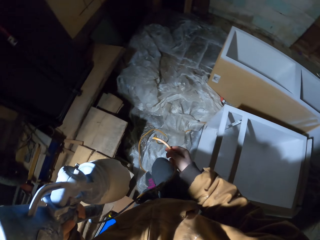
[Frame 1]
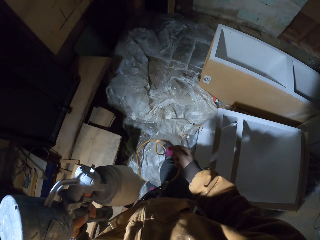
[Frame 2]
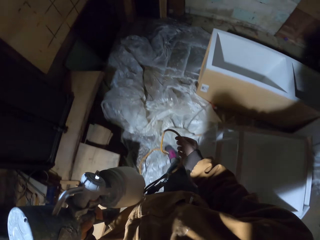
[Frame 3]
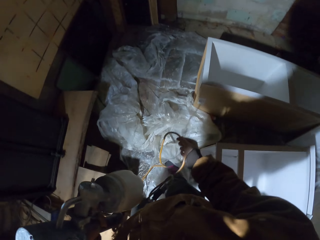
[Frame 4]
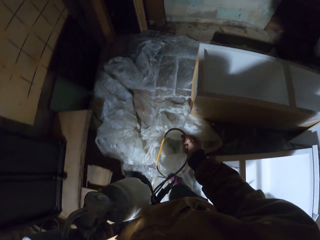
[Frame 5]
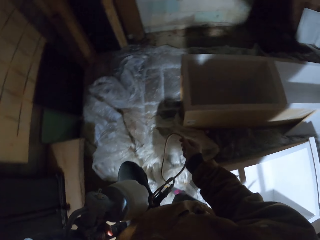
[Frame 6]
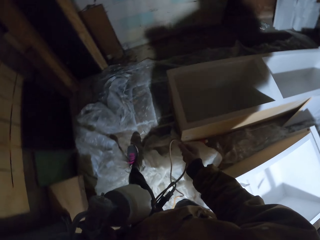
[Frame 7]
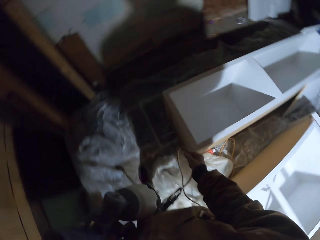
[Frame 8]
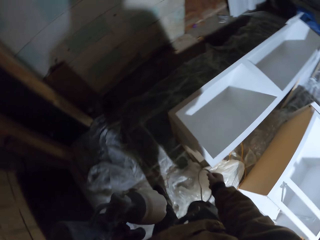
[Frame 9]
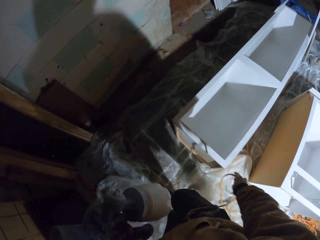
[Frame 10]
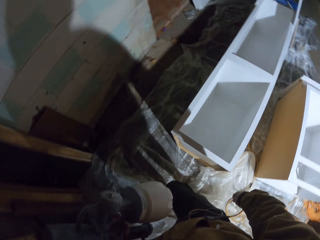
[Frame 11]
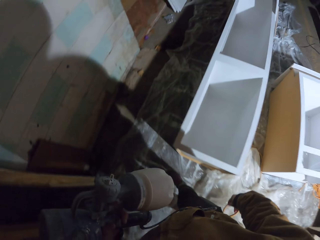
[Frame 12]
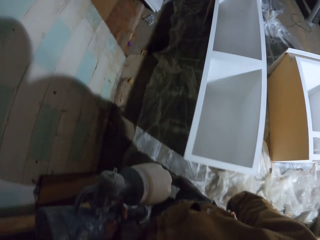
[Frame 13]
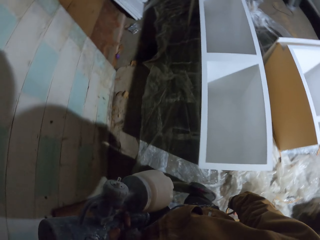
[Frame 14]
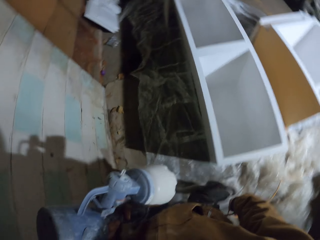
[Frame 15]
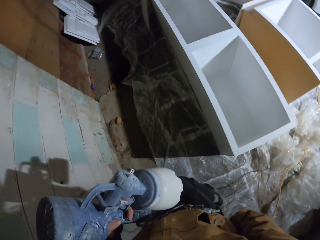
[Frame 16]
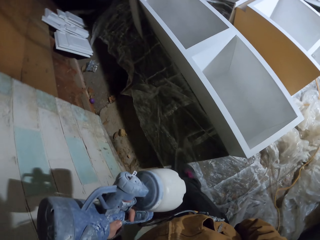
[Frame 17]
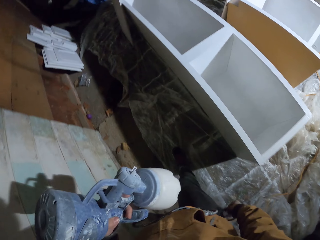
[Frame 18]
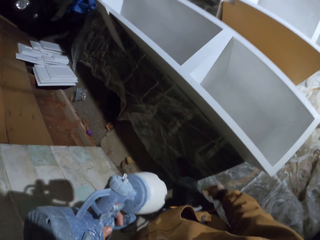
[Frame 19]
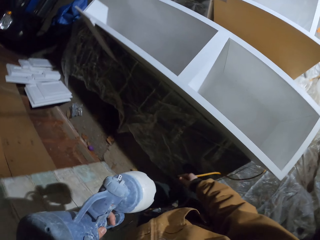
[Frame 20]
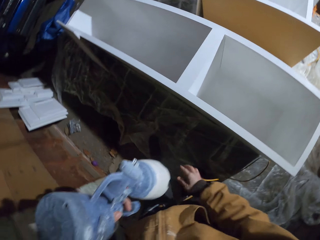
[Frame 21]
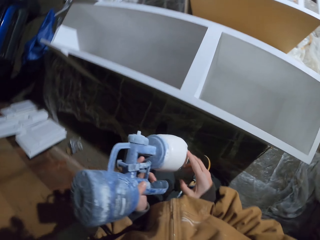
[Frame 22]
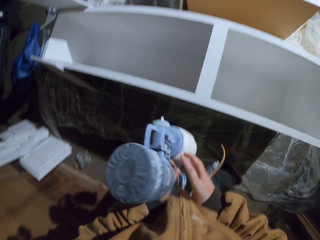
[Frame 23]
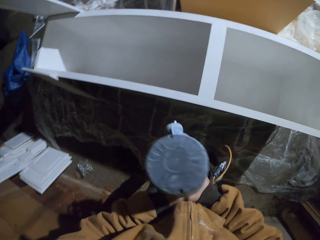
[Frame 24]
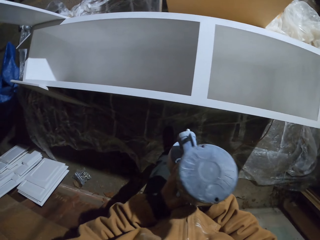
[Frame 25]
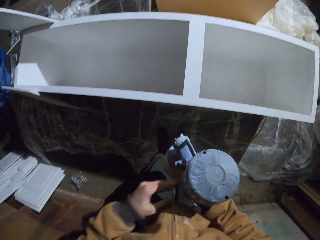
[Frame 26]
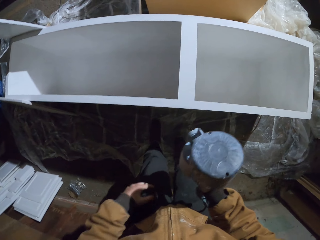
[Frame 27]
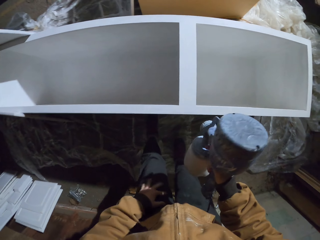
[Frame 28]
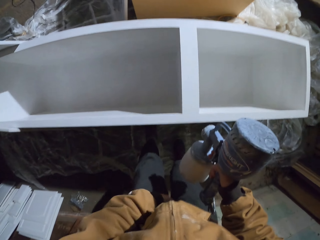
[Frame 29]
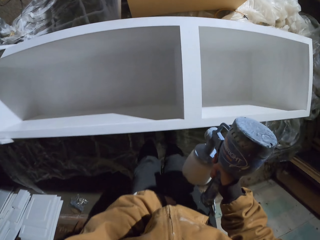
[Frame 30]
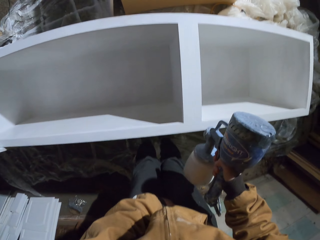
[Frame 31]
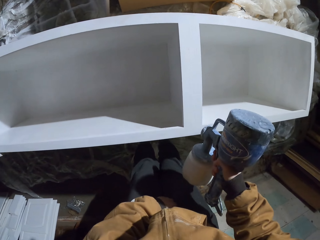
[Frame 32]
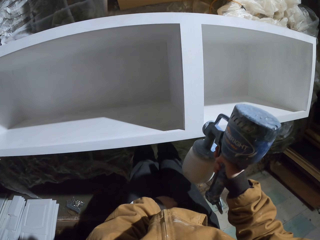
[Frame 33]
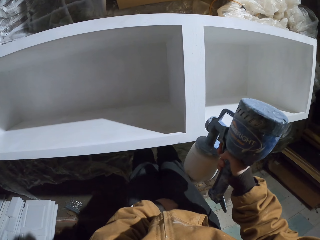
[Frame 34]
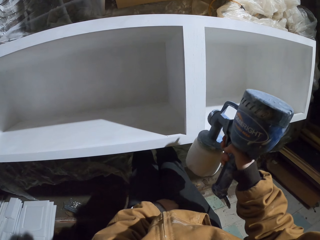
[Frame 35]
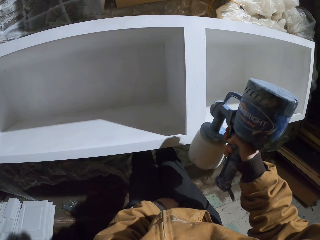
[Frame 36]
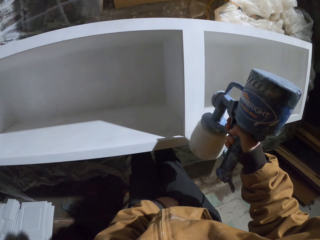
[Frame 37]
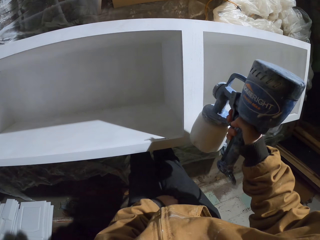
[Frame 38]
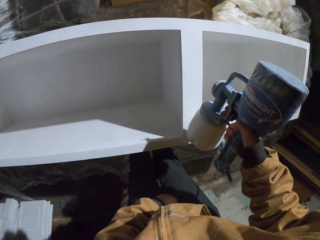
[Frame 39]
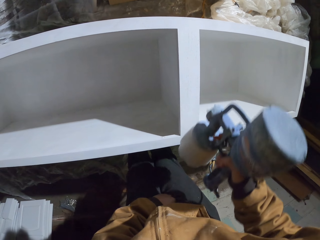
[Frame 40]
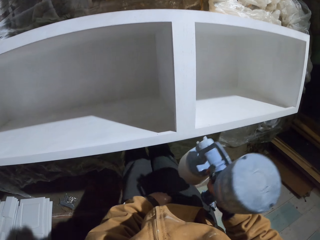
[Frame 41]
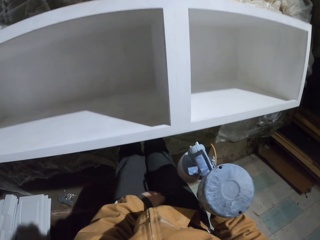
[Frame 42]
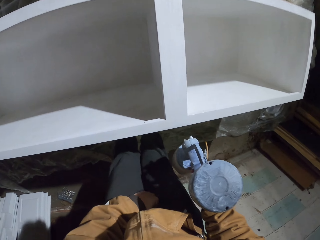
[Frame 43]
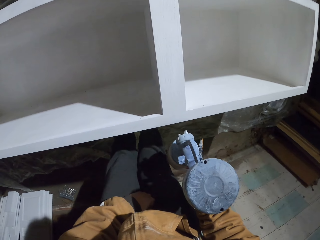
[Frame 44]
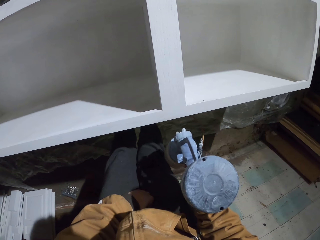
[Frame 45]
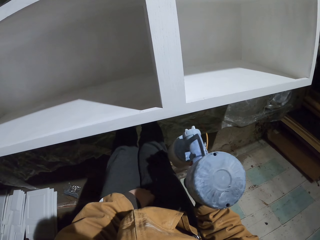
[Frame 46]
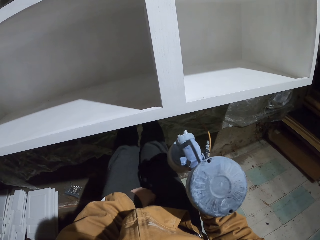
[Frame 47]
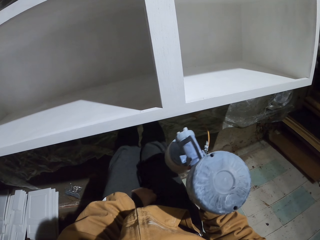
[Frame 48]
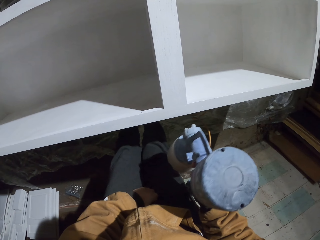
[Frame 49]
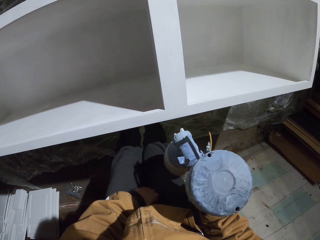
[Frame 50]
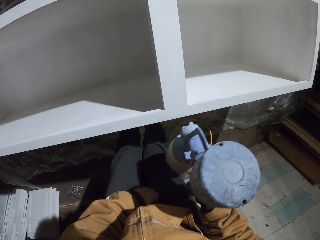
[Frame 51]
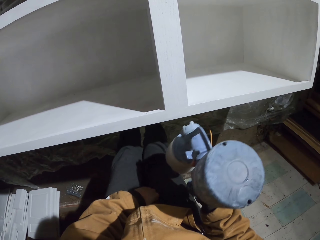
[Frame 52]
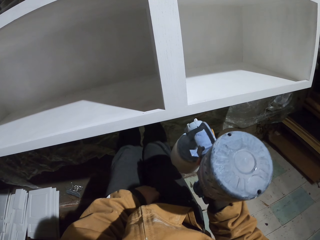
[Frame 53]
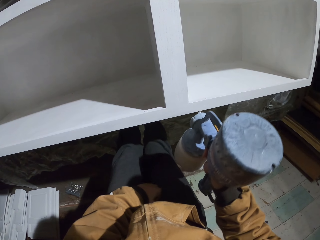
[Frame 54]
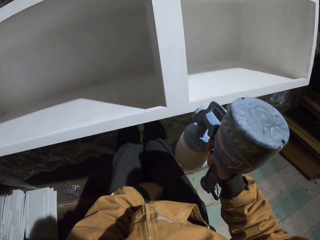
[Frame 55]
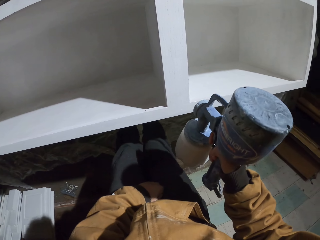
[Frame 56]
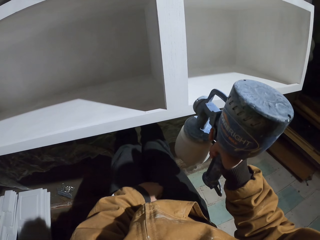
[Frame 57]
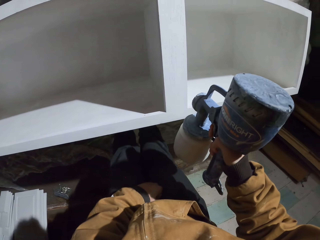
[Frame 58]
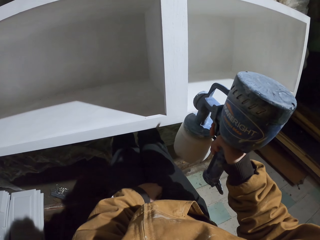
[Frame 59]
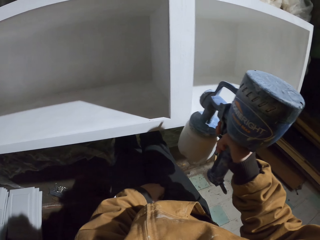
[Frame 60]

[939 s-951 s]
The camera wearer moves with the wire. They turn the spray gun to the right hand. They spray paint on the cupboard with the paint spray gun.

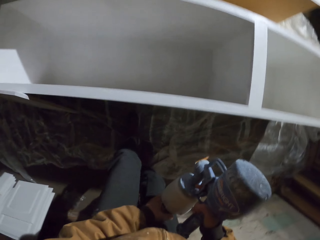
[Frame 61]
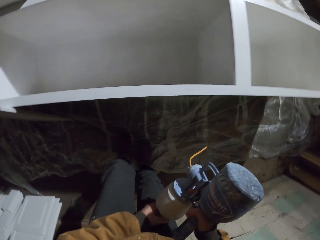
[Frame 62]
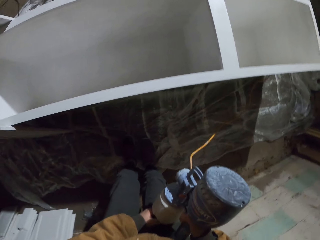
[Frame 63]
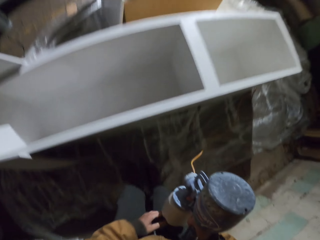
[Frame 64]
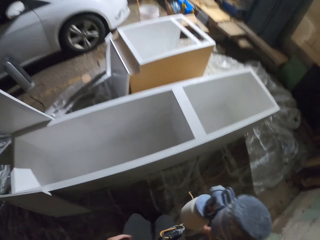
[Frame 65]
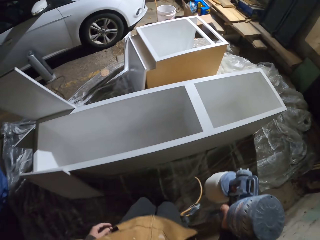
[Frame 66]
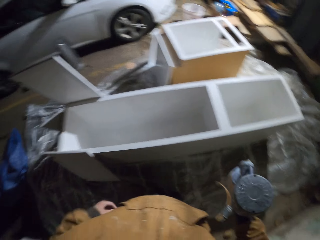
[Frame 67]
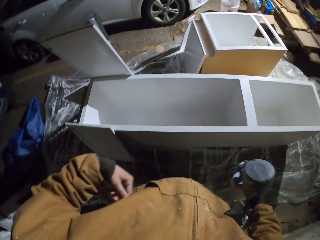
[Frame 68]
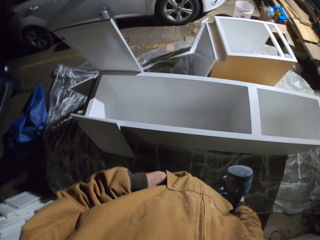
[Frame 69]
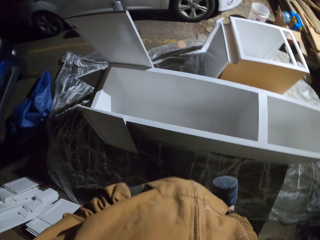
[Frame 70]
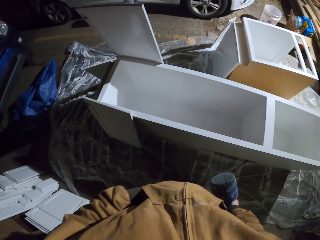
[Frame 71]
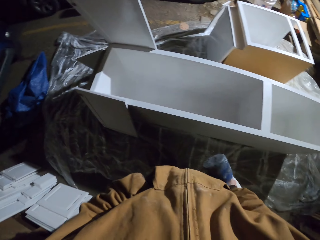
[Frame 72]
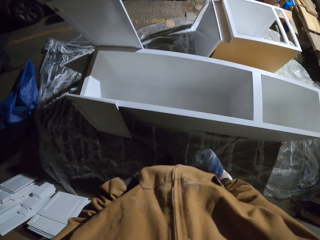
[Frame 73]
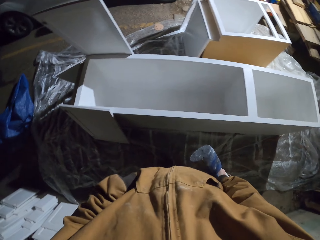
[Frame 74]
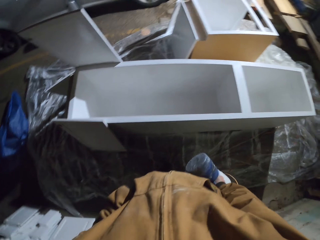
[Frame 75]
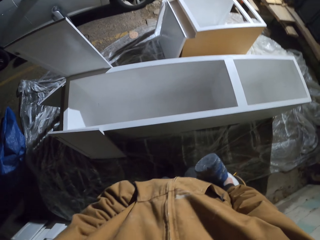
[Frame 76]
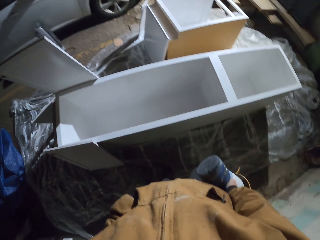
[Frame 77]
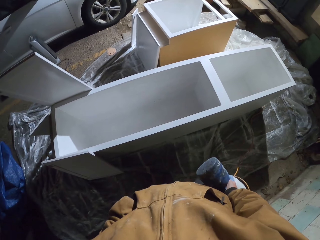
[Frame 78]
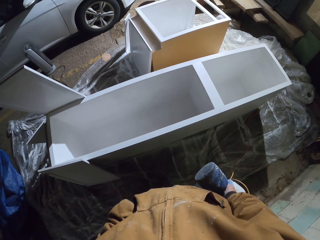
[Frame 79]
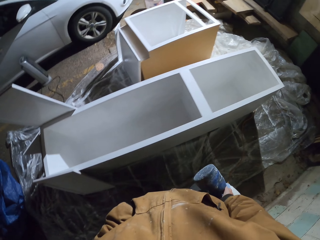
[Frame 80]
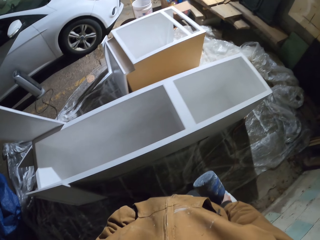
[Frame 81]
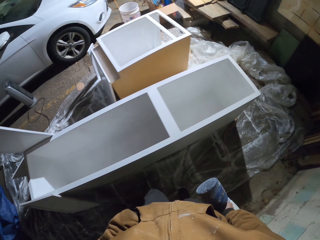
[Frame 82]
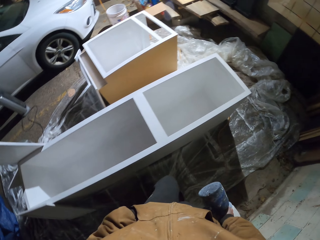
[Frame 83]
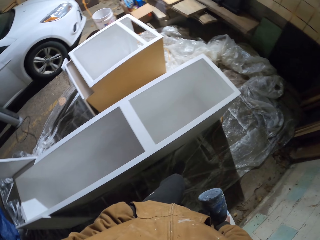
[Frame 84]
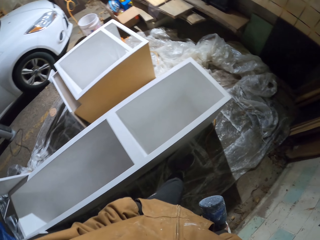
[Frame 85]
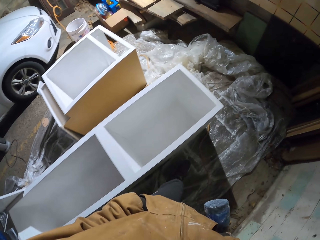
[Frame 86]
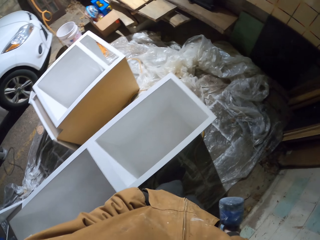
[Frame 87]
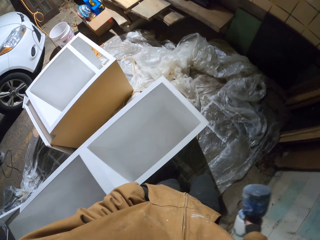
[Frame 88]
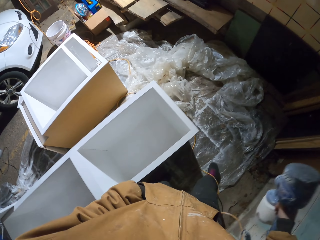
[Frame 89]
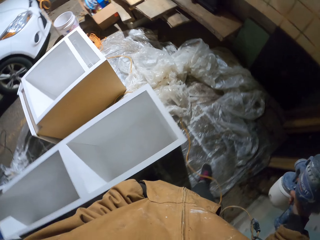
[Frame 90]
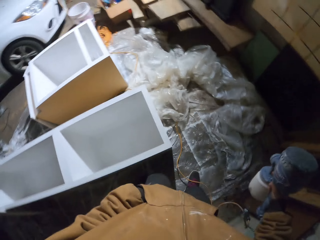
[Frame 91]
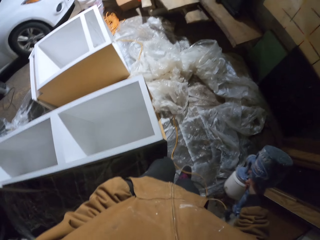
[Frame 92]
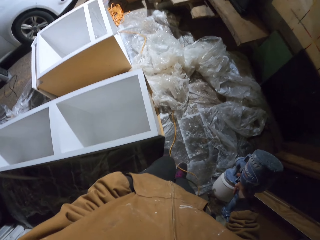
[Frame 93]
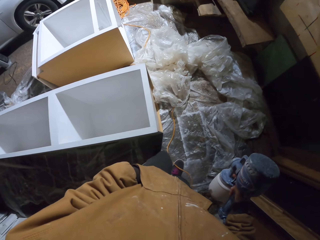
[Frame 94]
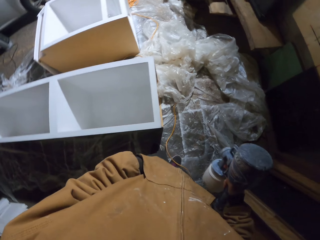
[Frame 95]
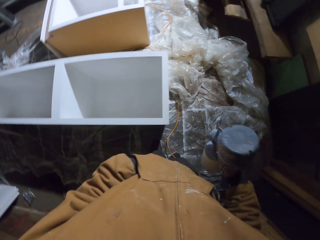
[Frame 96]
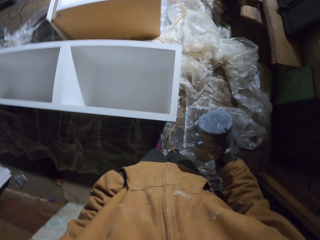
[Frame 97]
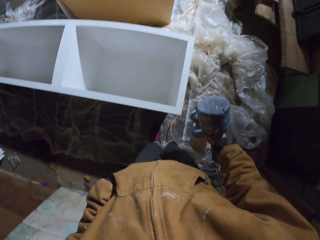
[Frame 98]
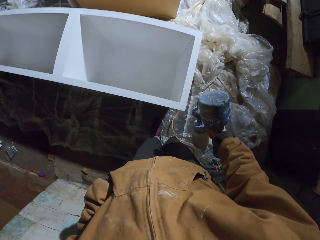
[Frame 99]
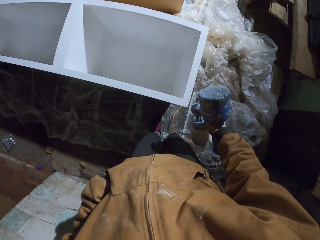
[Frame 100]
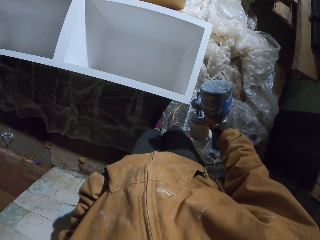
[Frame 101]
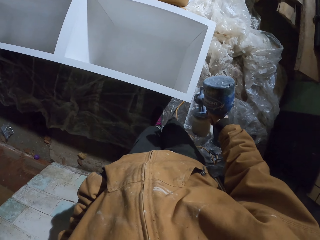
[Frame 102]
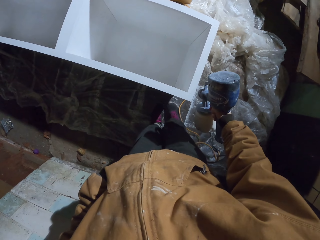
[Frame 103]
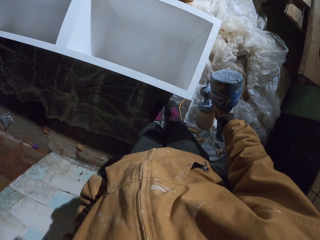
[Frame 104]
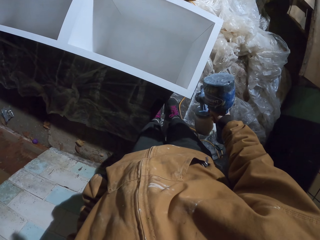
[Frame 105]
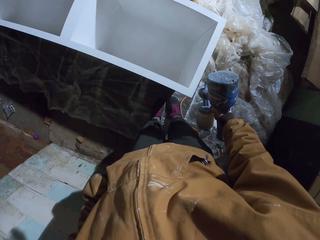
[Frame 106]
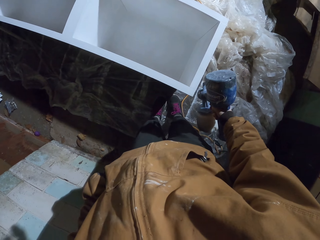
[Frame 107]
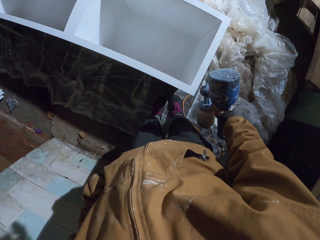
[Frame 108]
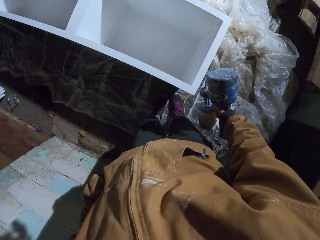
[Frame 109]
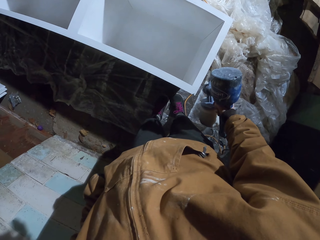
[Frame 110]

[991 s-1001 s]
The camera wearer puts the left hand in the pocket. They walk around. They spray paint on the cupboard.
